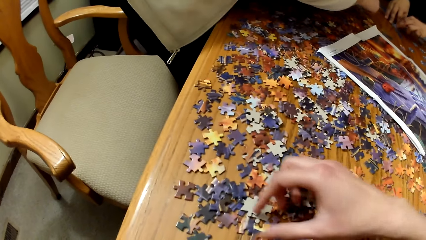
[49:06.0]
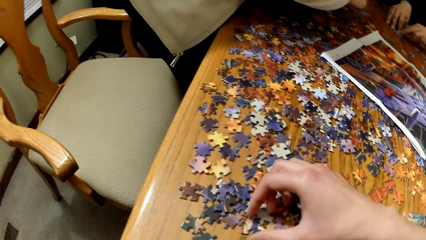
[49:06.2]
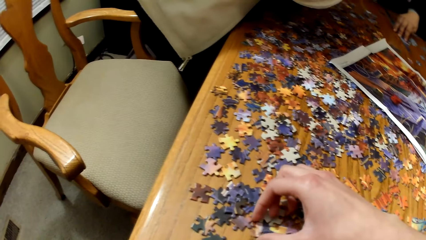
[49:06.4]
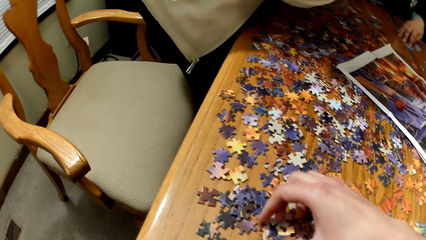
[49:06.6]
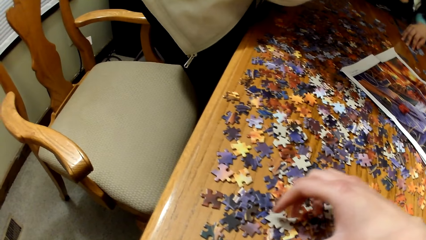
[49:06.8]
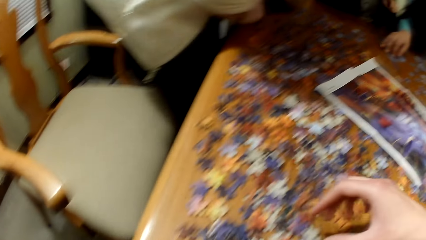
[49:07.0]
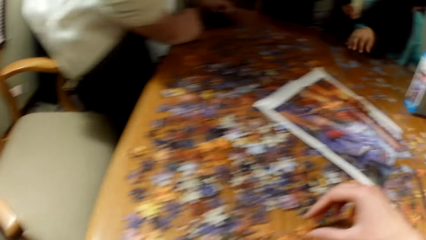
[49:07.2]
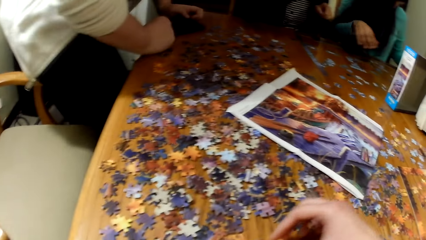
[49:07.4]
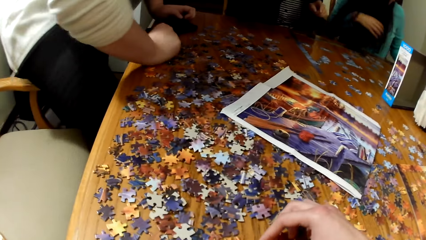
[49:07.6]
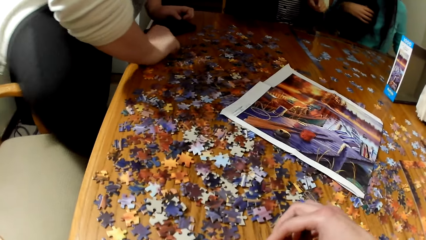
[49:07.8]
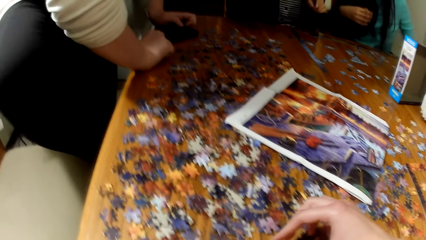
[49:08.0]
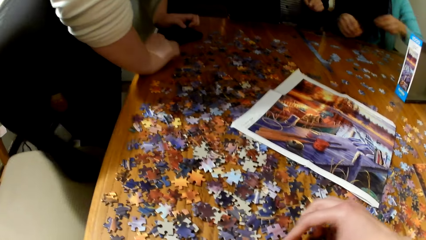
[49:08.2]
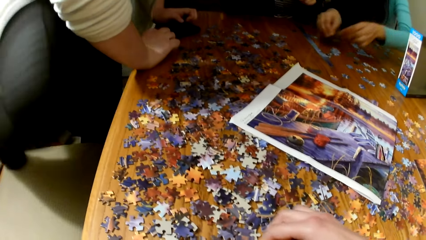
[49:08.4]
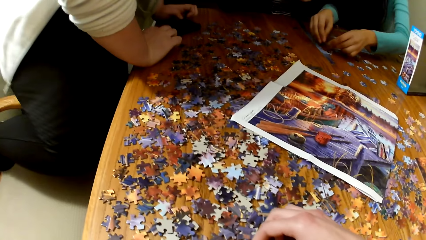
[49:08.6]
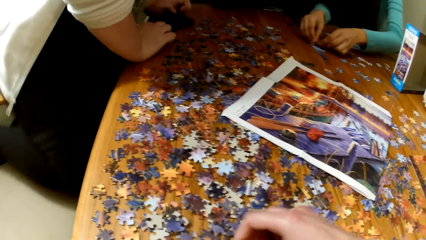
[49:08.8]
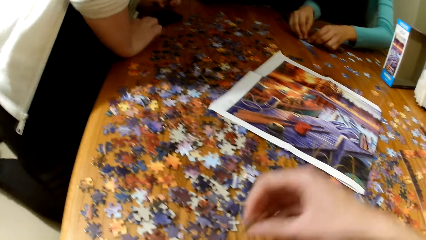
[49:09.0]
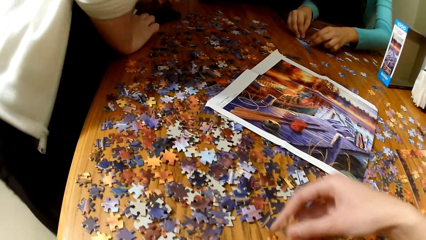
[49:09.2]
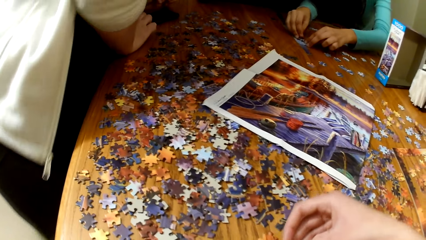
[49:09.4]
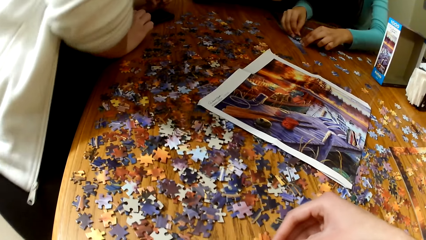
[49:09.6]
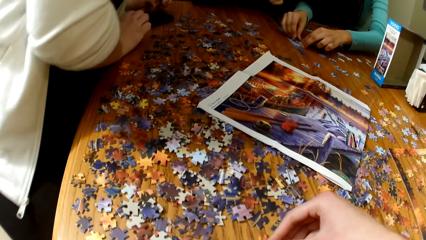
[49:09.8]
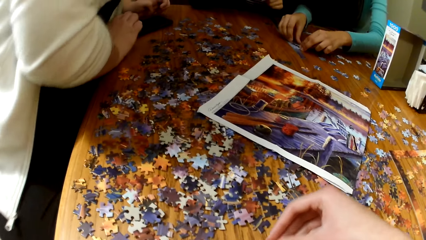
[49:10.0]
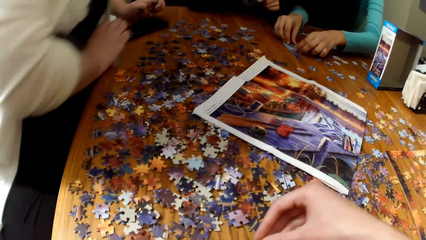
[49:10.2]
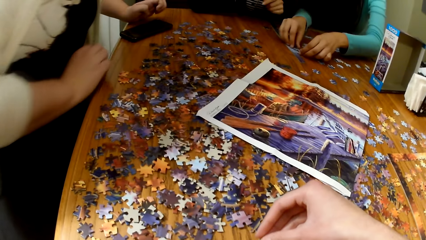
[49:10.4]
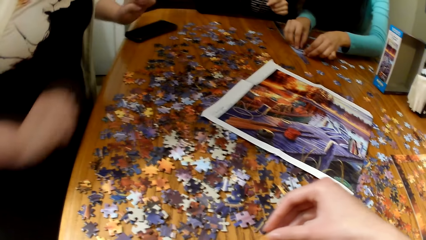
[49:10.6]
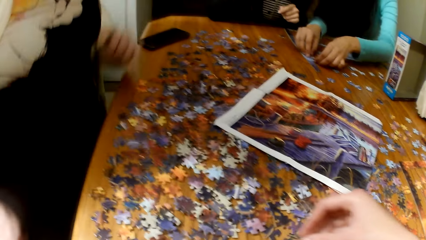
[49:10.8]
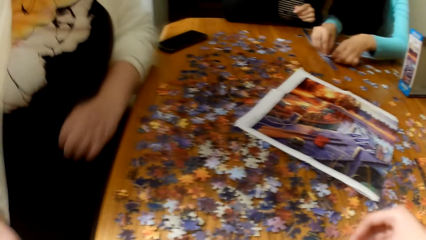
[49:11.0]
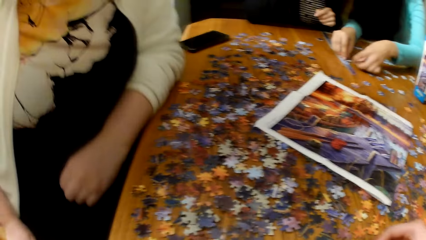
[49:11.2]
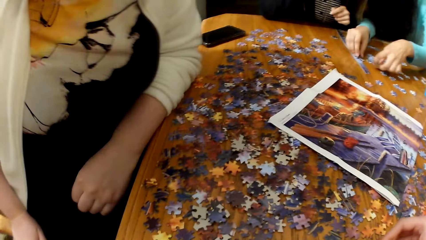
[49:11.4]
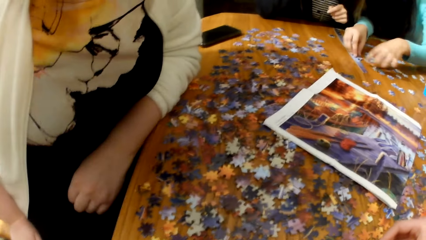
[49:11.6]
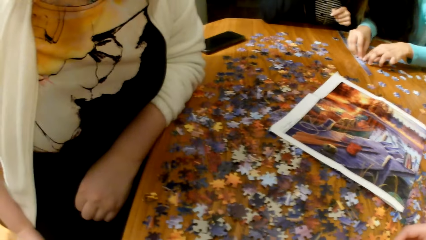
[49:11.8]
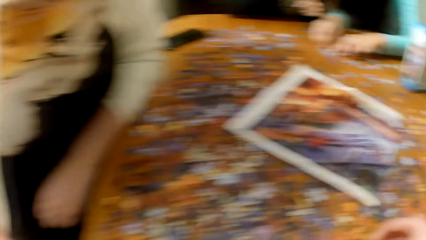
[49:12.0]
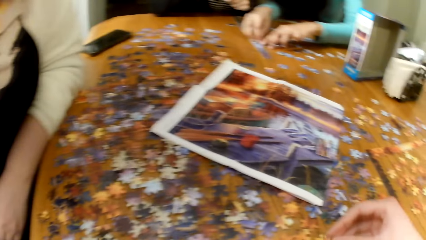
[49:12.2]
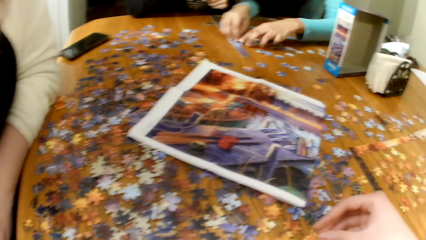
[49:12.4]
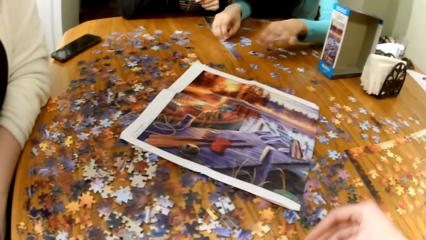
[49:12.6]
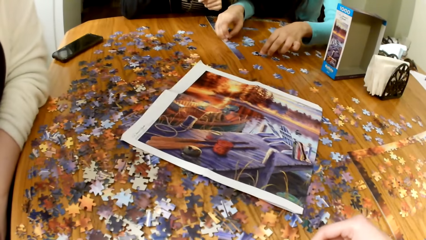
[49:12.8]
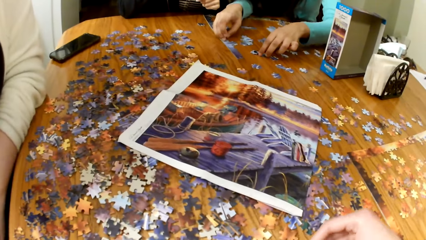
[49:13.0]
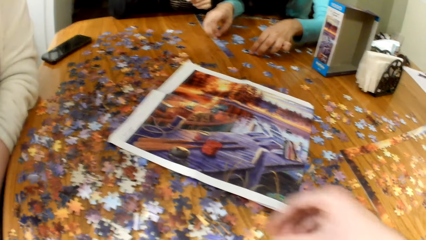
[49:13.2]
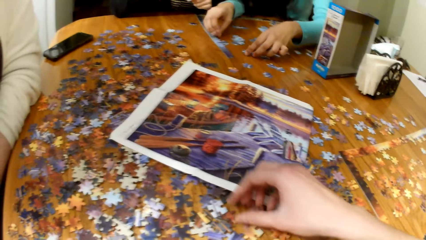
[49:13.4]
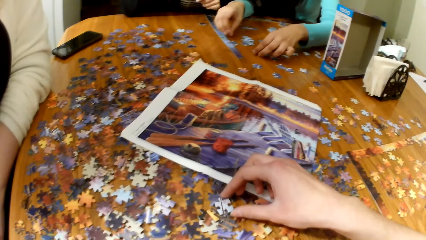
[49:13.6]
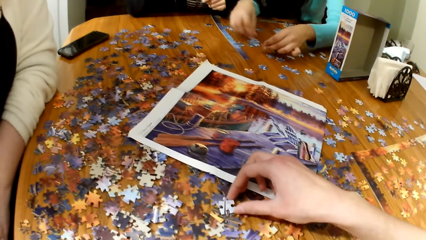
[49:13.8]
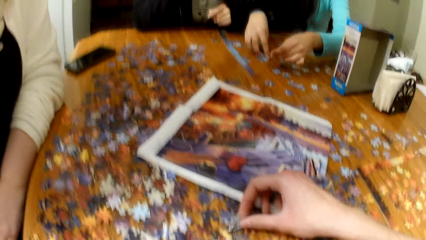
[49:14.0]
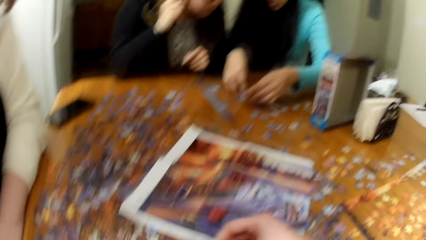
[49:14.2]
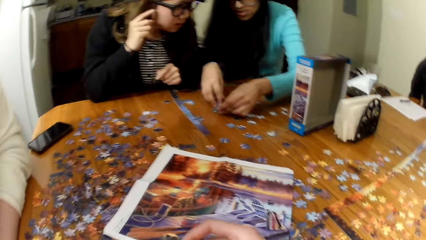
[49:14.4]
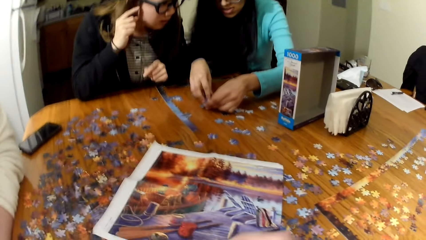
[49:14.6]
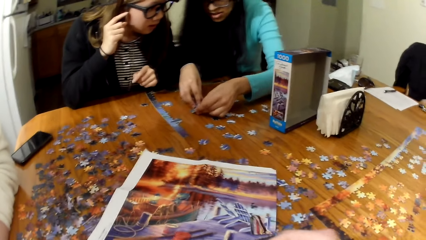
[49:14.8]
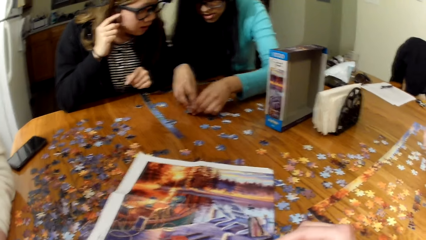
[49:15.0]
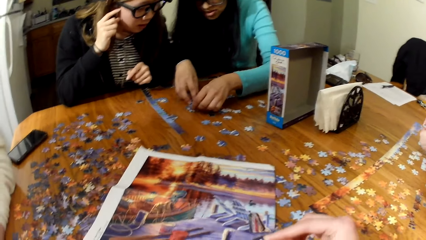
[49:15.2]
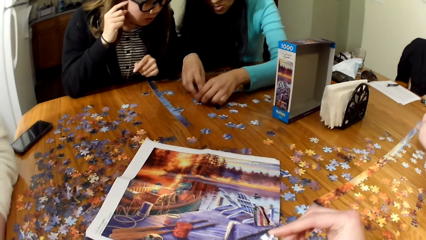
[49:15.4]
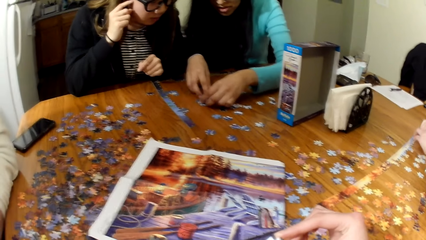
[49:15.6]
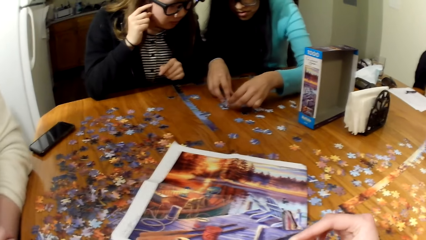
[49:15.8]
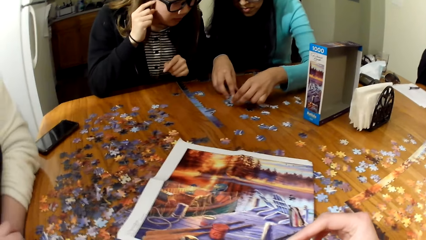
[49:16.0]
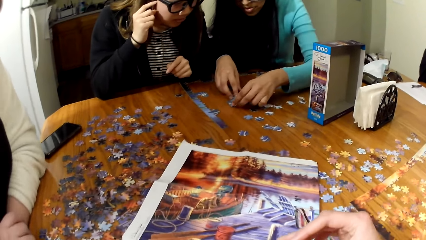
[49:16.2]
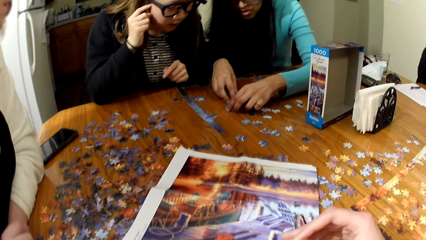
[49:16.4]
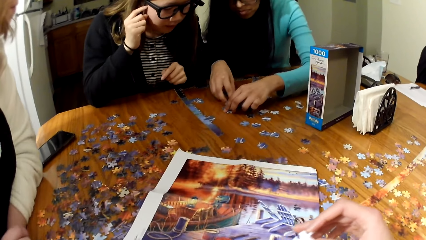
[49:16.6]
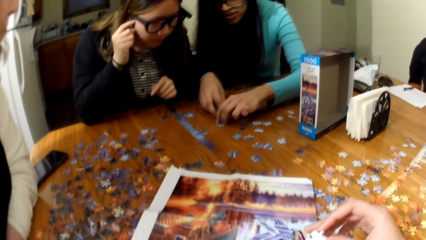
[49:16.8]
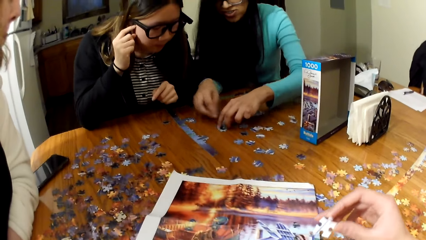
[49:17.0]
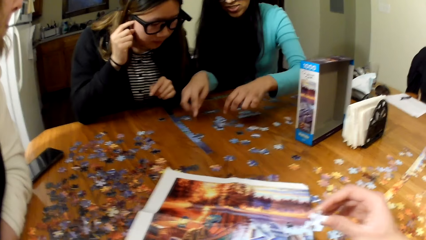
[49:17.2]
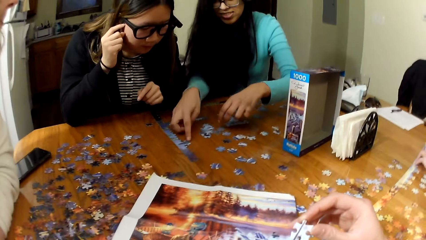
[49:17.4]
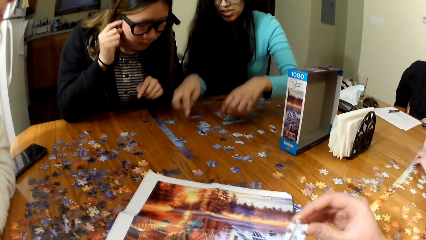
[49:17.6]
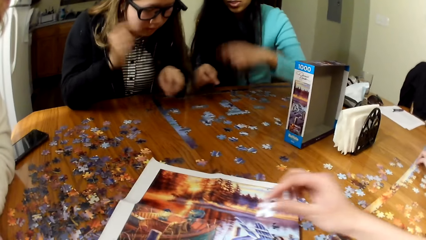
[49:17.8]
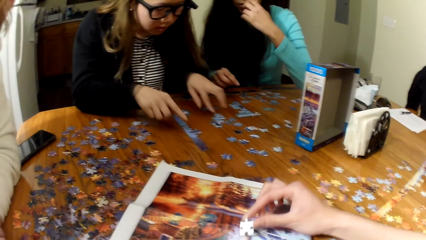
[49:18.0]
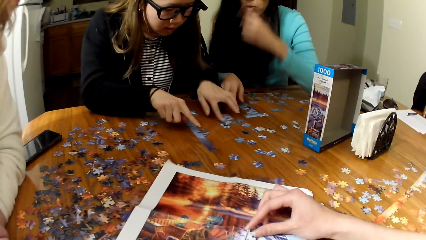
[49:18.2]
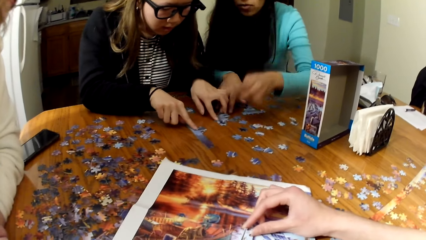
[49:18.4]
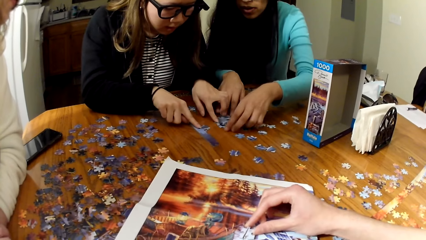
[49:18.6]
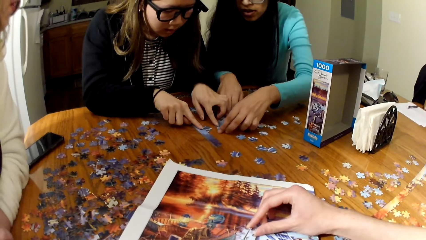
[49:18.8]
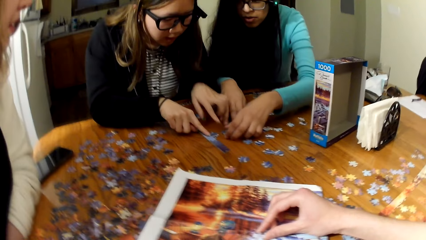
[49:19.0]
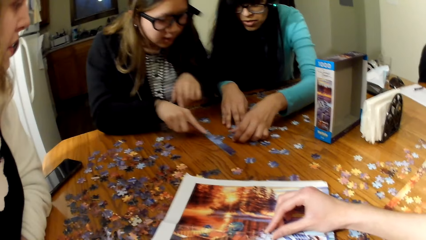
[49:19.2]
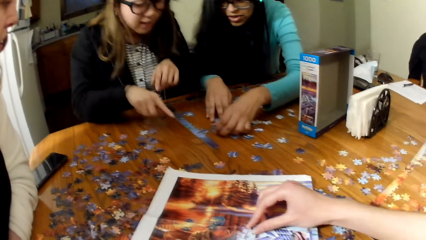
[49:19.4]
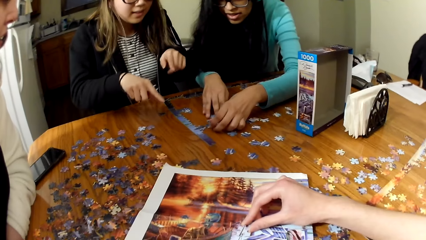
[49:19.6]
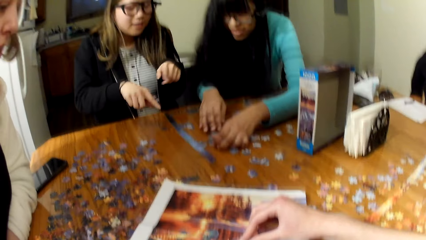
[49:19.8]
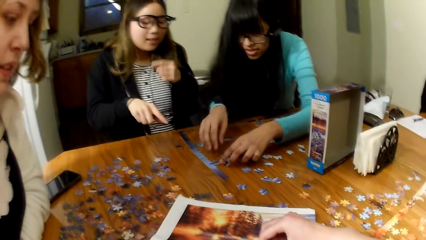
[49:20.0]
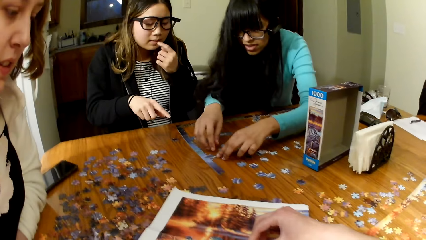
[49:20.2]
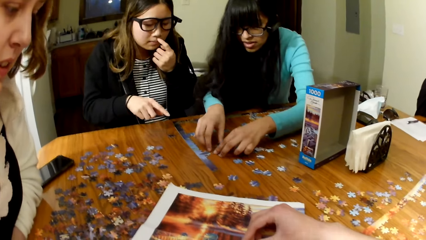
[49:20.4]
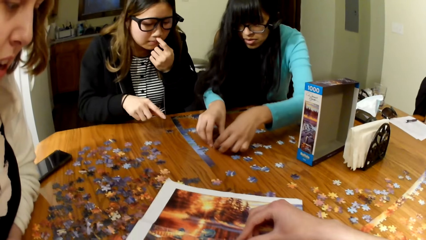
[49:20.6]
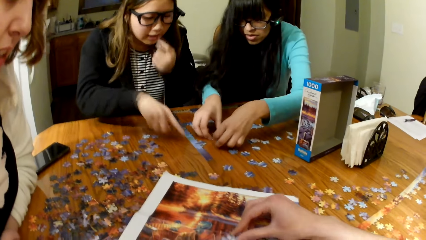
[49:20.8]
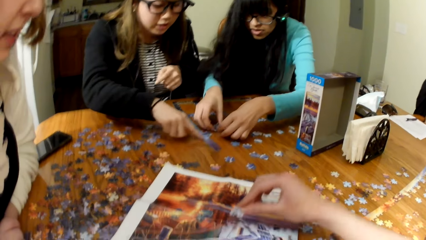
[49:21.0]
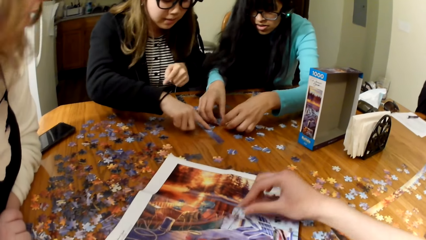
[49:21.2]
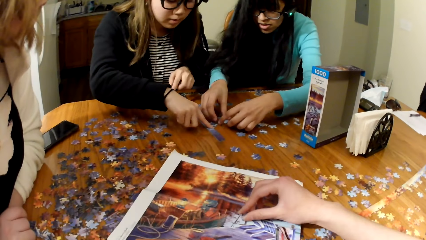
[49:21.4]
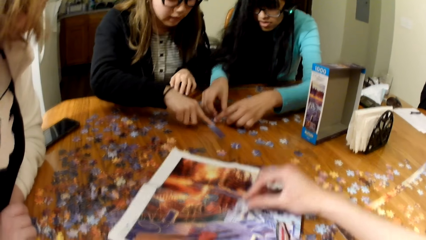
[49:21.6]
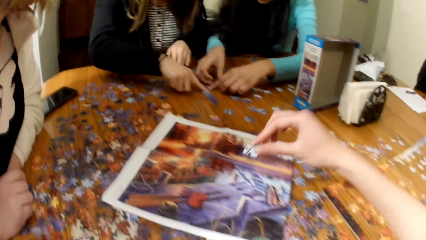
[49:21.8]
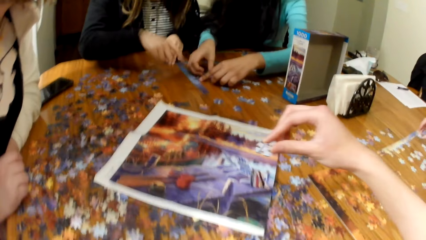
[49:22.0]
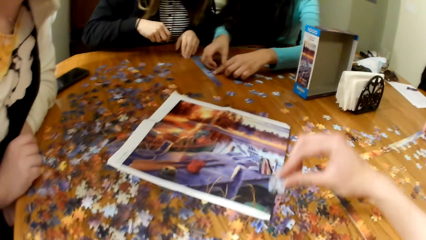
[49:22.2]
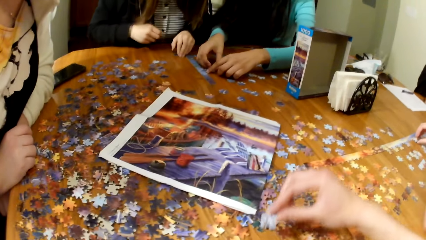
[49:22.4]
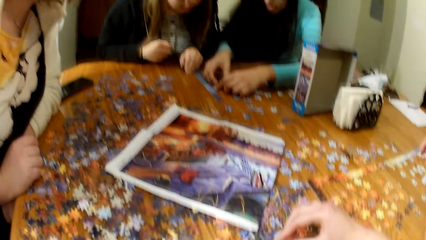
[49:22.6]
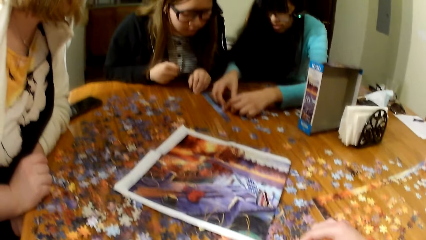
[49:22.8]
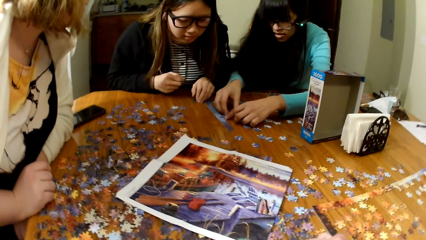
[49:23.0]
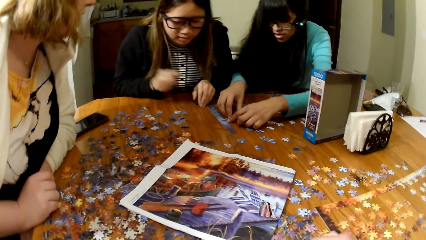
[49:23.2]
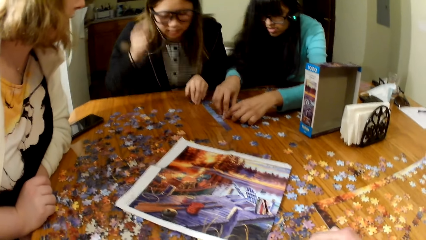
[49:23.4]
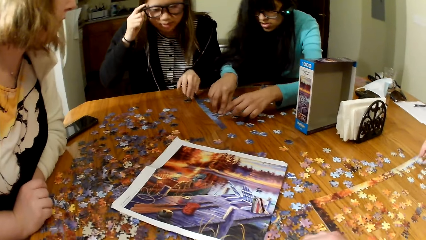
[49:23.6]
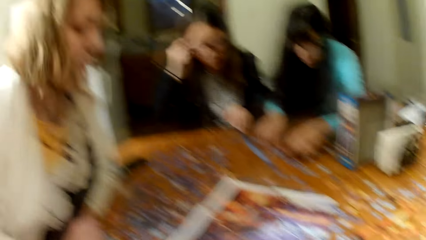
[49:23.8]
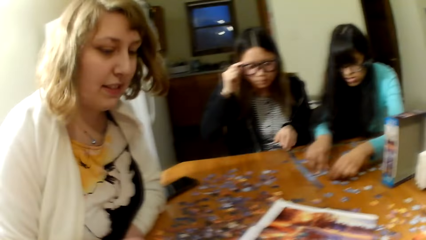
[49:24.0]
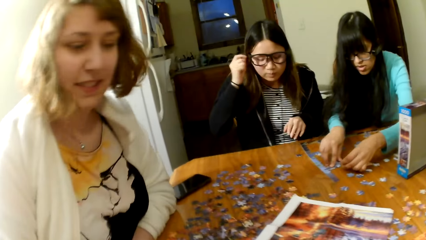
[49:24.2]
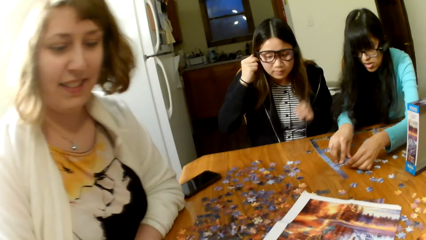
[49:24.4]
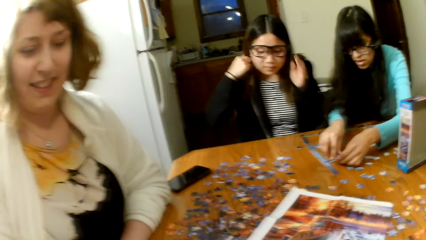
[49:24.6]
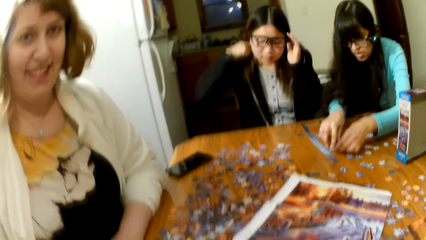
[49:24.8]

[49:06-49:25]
A lady plays the jigsaw puzzle. The camera wearer plays the jigsaw puzzle.
